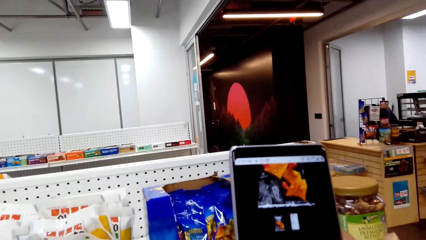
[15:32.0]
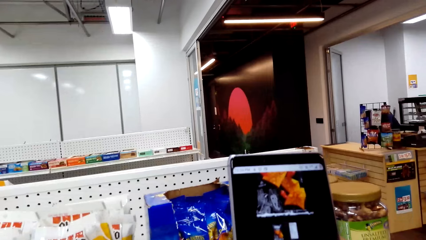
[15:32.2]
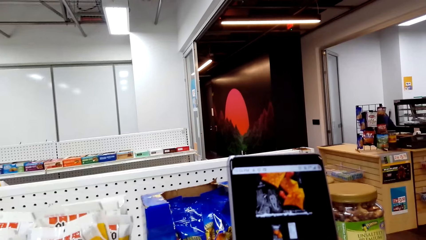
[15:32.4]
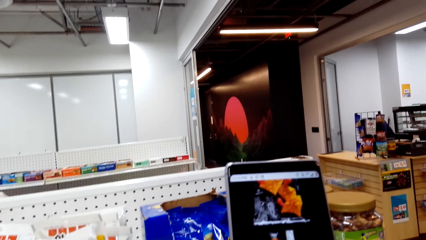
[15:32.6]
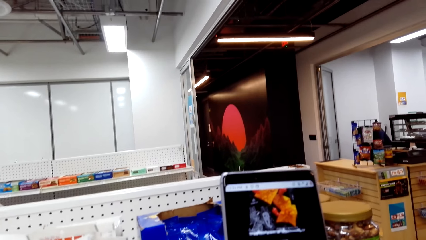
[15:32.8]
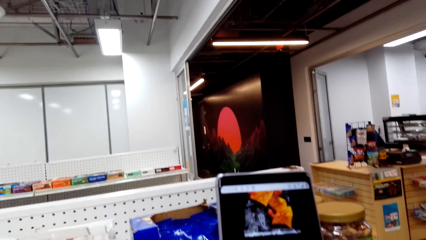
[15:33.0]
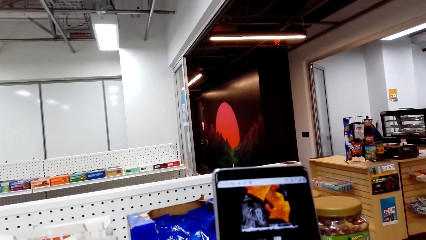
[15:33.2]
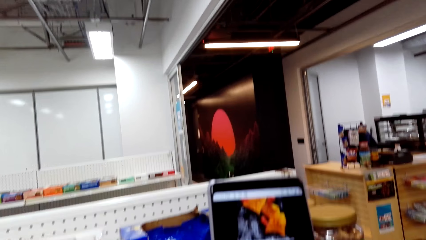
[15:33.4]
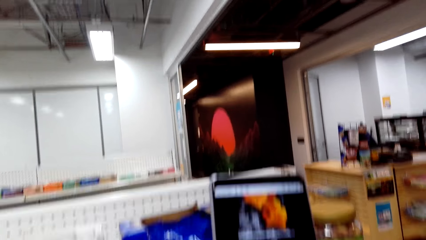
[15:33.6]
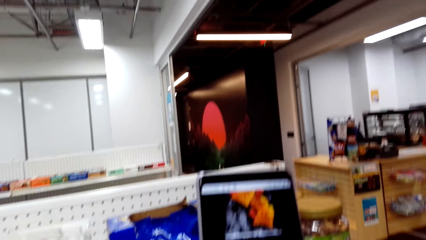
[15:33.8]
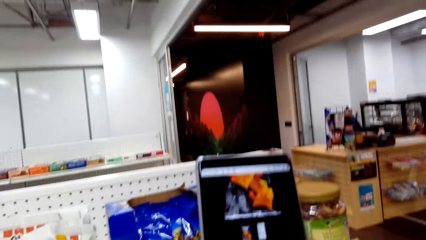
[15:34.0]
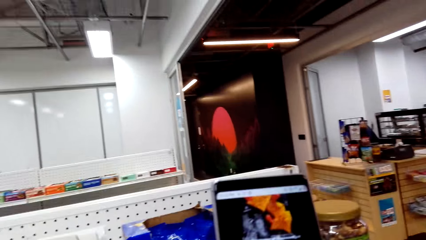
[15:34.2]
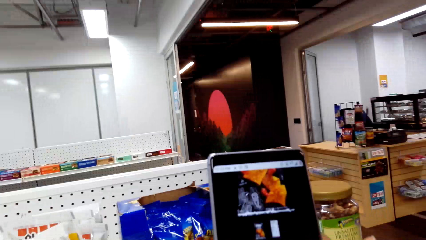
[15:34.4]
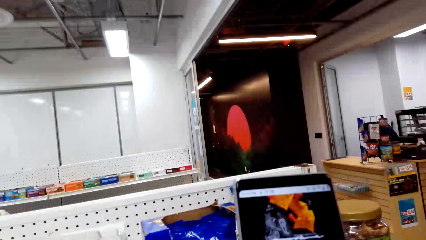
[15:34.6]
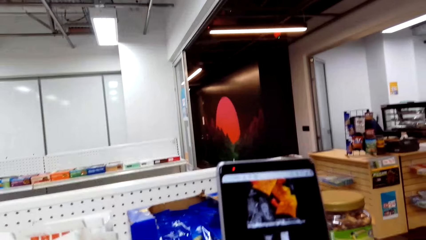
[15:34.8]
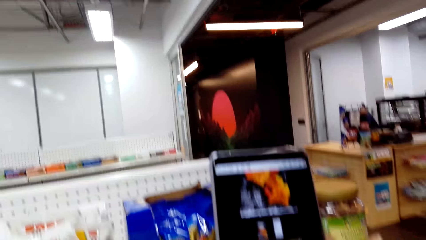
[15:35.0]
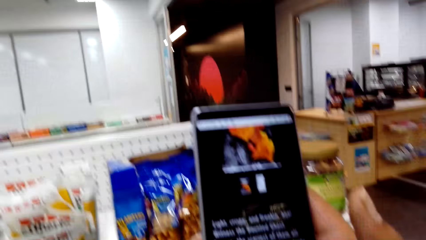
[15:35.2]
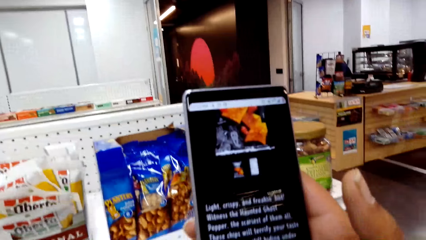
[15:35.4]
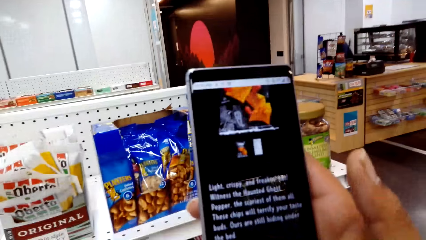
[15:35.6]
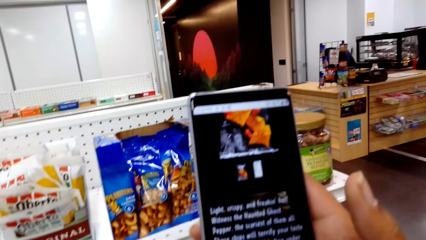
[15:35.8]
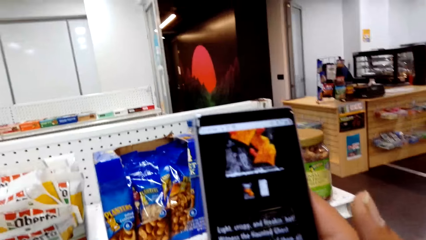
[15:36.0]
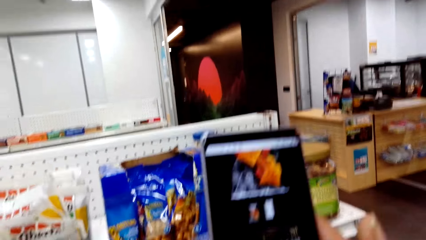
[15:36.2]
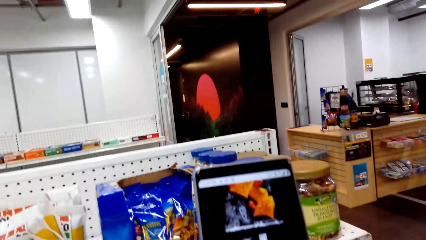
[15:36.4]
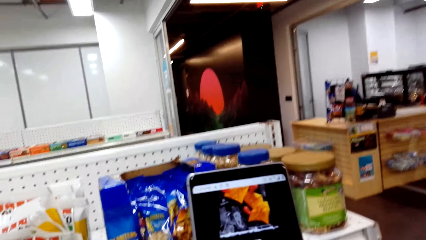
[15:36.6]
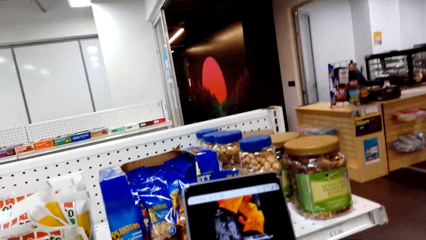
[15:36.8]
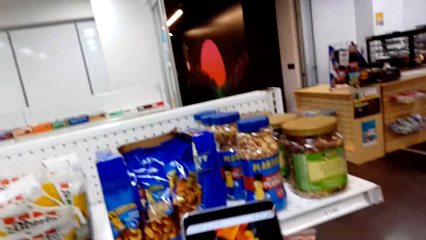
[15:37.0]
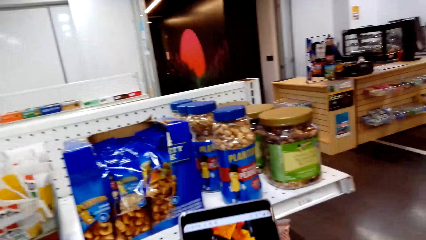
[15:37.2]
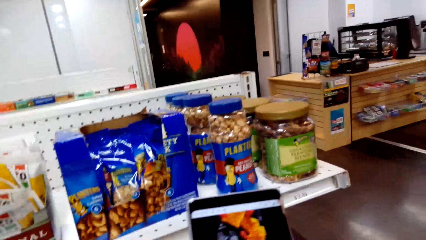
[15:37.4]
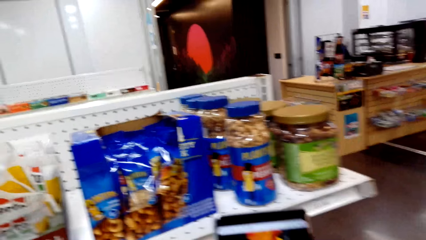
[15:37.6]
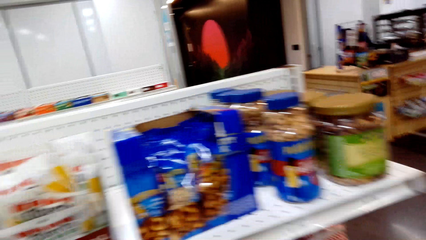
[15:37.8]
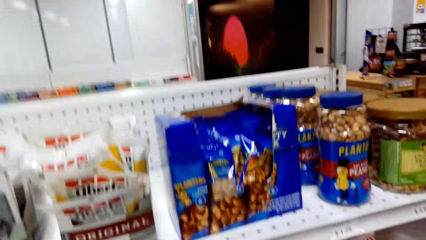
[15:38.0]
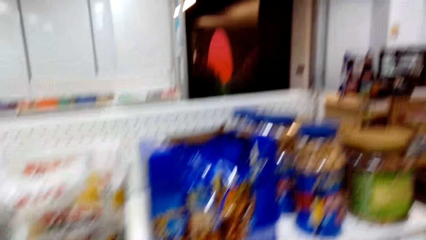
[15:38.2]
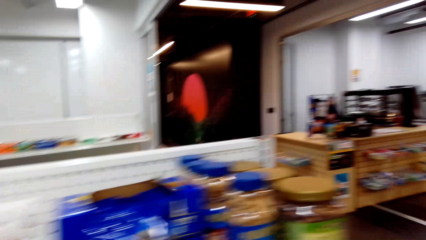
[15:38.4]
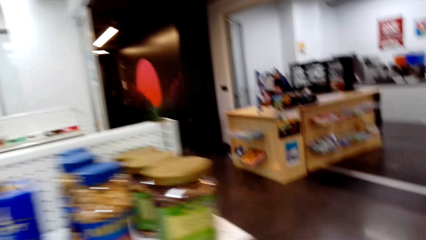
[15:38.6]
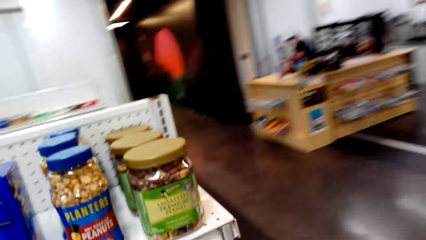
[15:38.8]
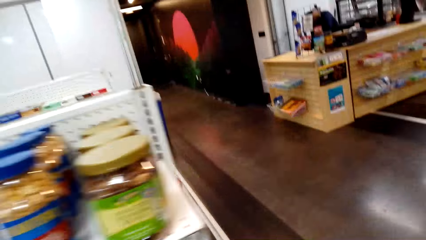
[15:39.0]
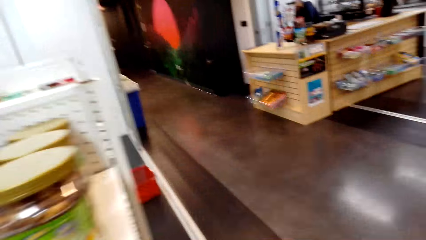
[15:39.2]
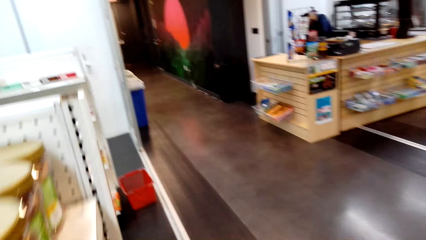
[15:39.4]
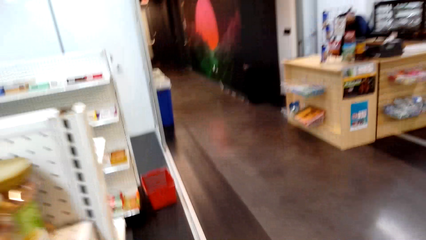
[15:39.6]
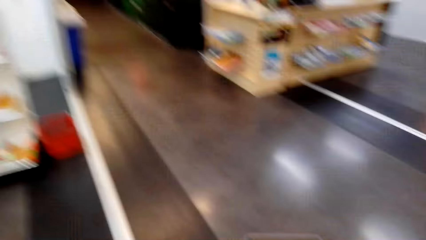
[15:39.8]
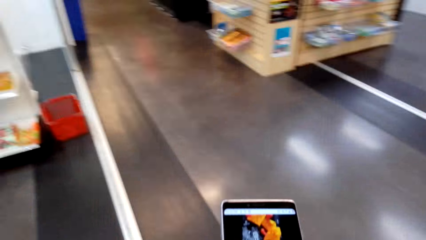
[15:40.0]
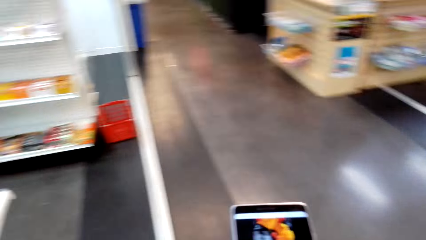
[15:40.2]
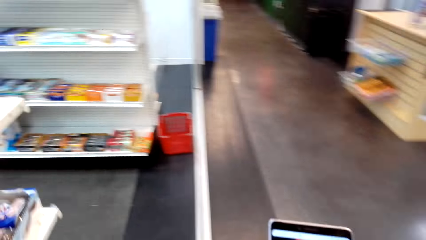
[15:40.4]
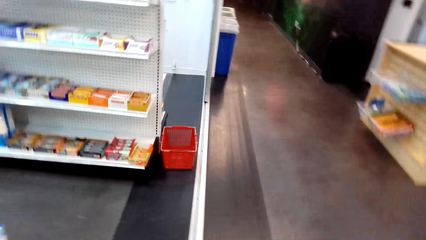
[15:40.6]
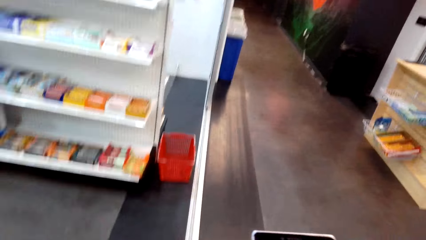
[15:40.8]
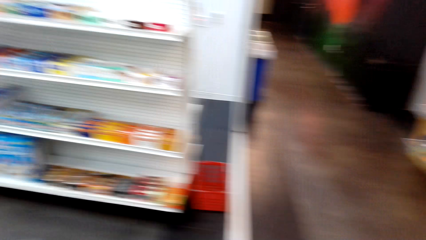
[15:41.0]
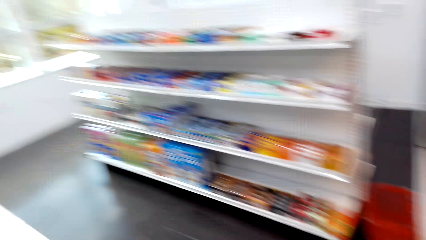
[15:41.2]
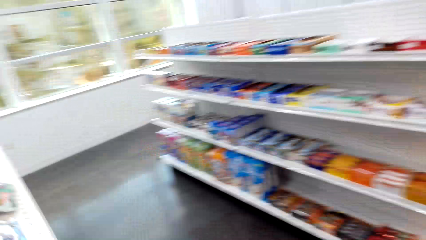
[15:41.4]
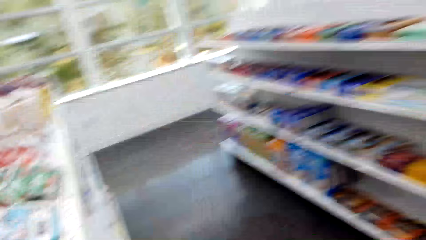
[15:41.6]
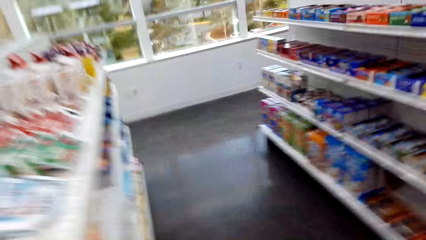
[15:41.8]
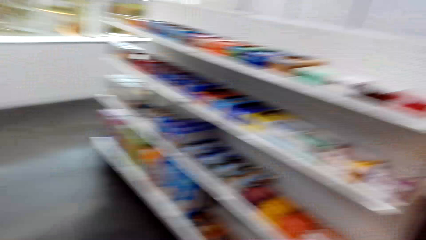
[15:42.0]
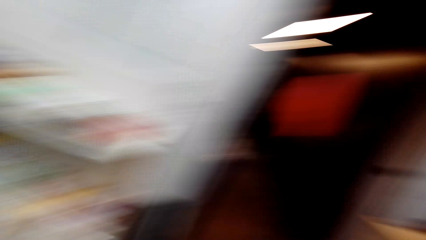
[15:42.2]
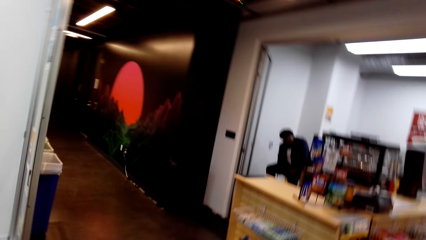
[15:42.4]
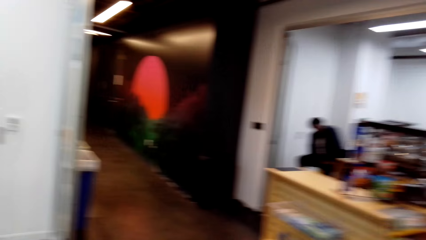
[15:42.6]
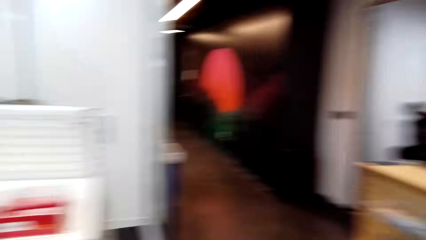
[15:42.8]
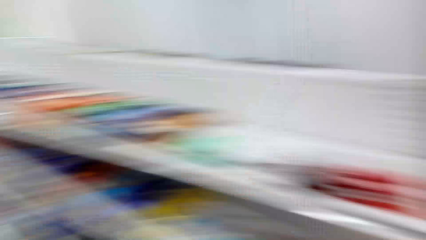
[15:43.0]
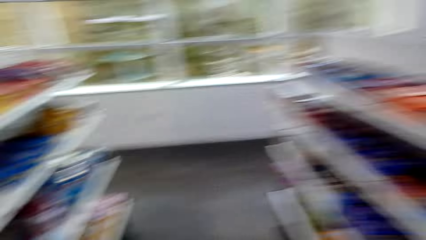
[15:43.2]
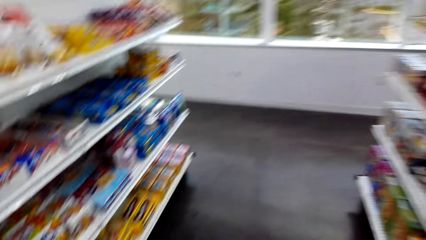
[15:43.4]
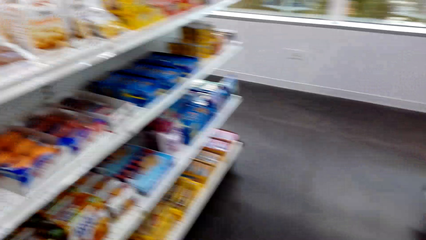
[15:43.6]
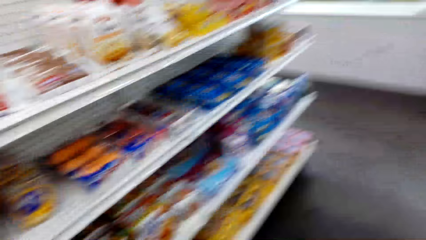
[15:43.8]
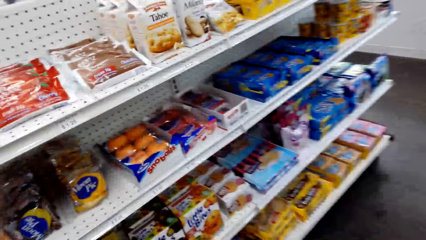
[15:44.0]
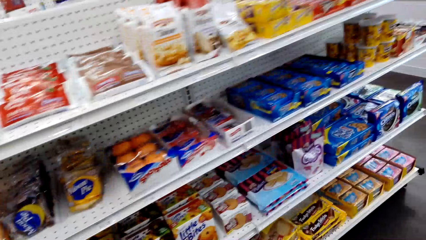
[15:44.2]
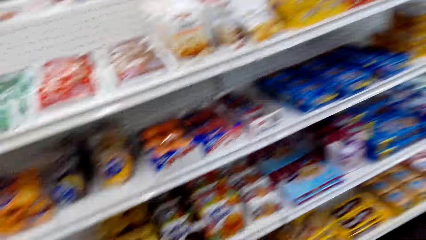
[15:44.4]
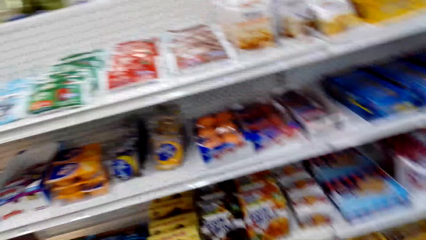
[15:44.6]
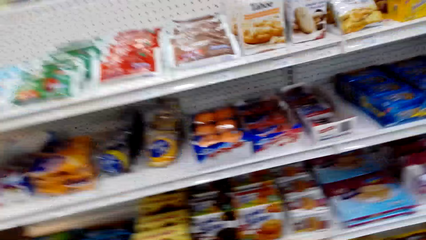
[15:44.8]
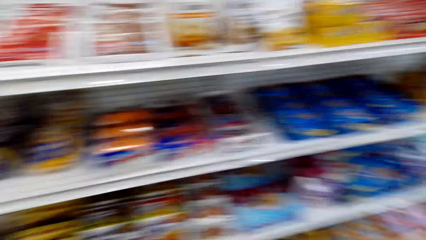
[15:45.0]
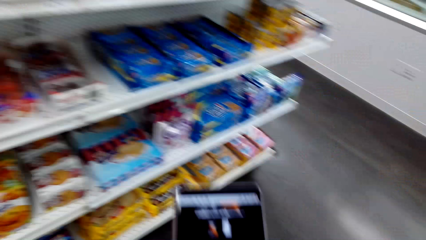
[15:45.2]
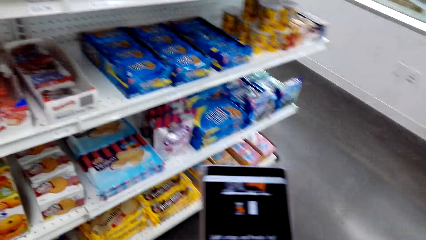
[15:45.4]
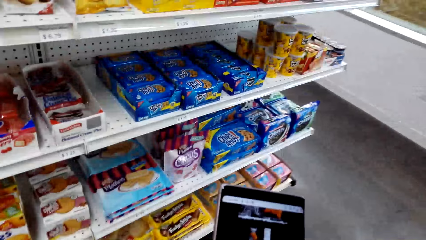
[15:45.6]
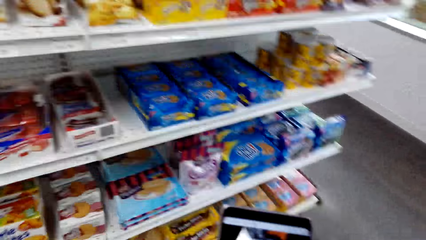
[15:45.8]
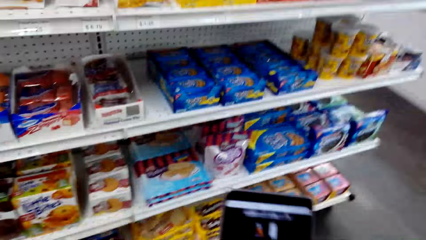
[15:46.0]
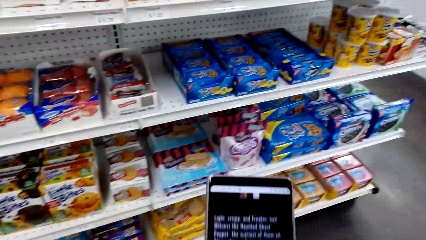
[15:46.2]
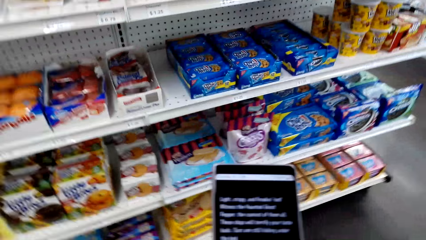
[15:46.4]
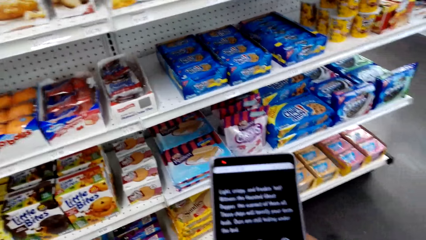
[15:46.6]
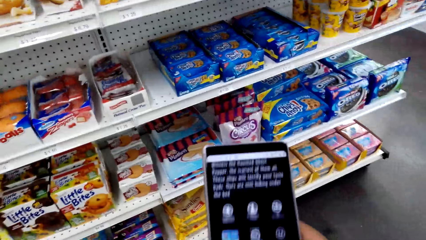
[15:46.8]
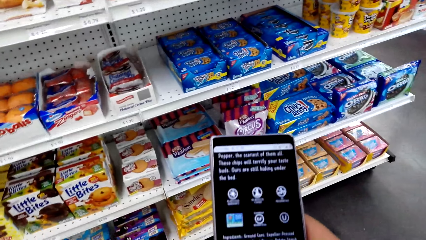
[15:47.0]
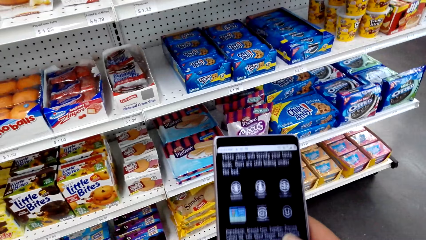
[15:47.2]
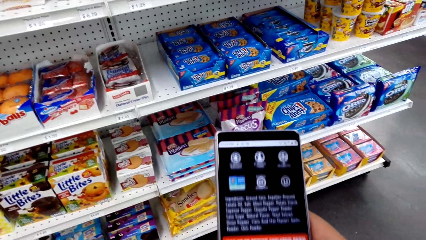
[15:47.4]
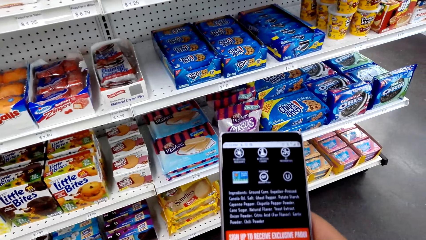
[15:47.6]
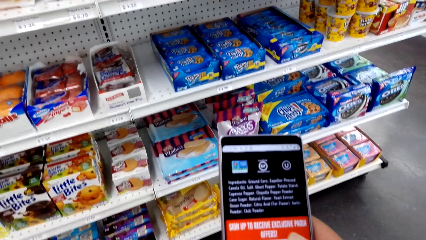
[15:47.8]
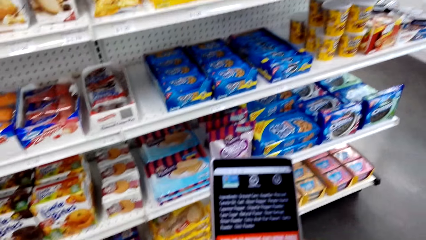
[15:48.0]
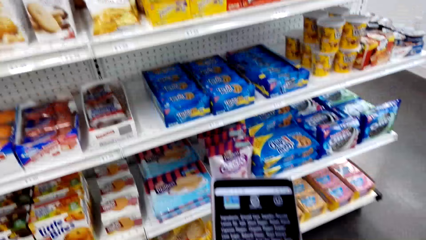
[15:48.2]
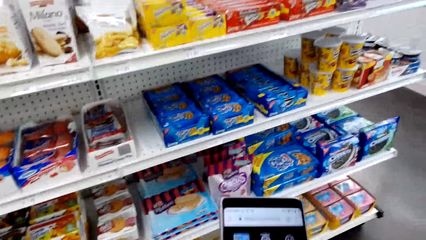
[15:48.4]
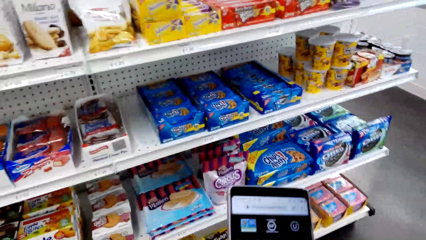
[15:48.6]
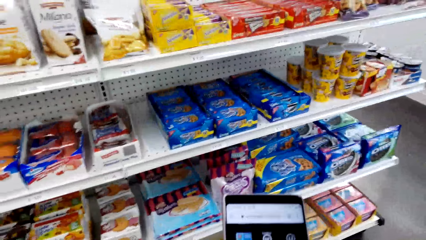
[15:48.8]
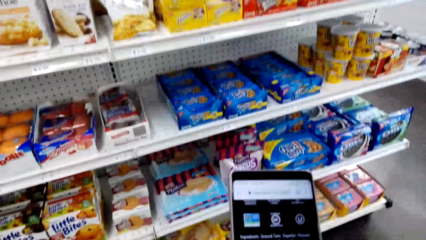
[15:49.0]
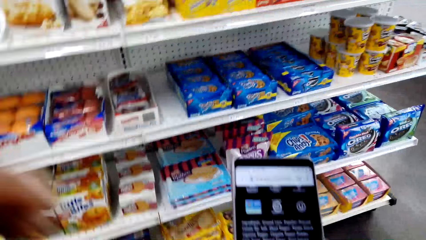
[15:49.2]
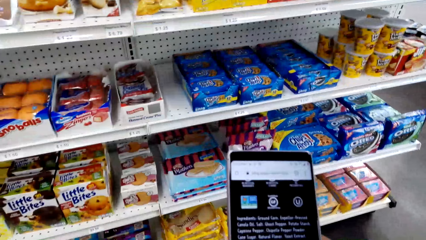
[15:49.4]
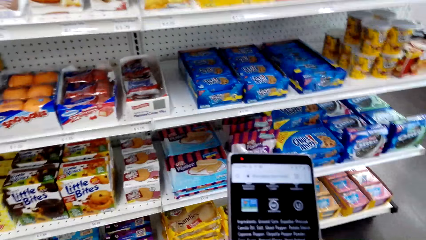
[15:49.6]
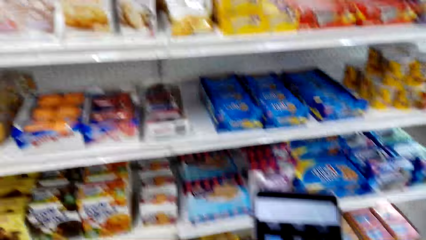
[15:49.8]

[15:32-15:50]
The camera wearer stares at the phone. They walk in the supermarket. They turn around. They stare at the phone. They scroll the phone.
